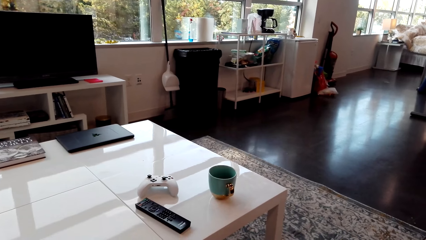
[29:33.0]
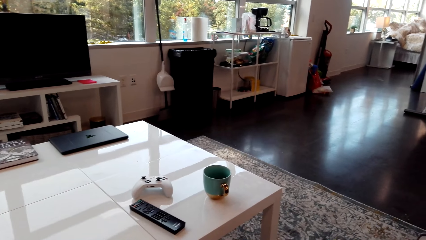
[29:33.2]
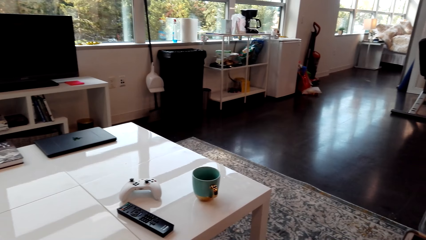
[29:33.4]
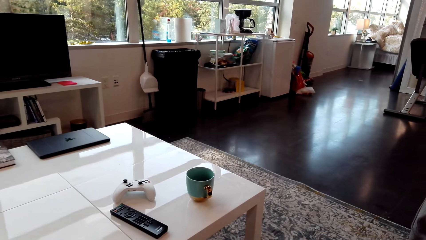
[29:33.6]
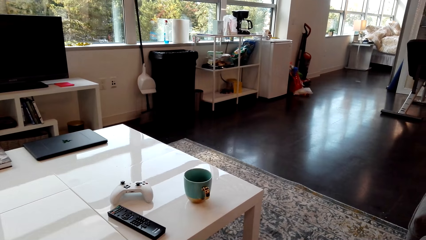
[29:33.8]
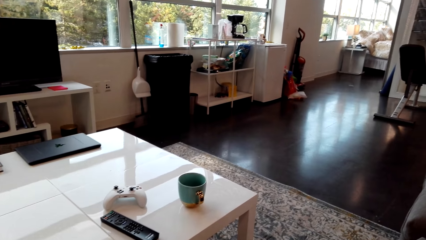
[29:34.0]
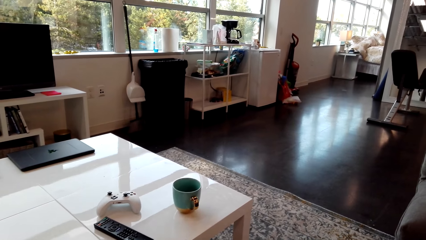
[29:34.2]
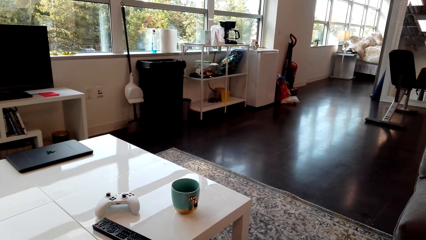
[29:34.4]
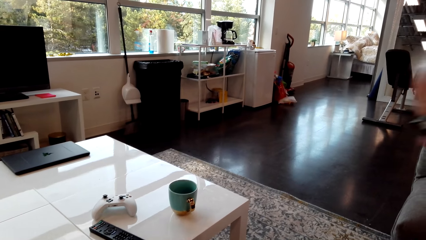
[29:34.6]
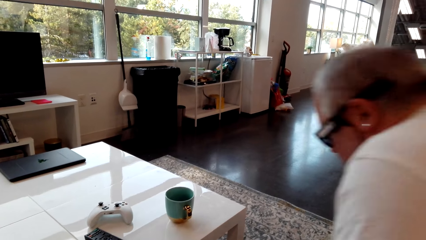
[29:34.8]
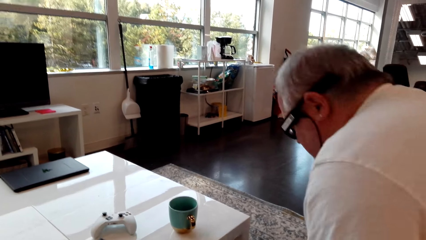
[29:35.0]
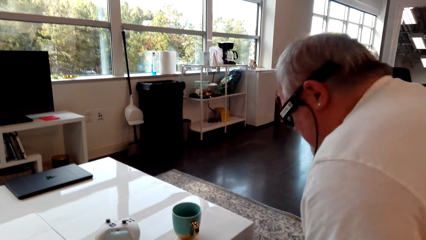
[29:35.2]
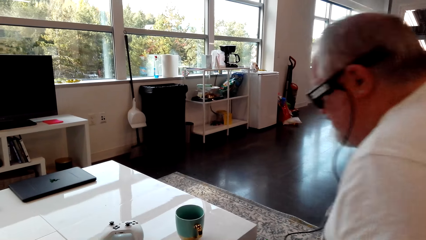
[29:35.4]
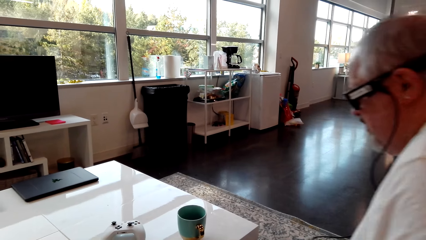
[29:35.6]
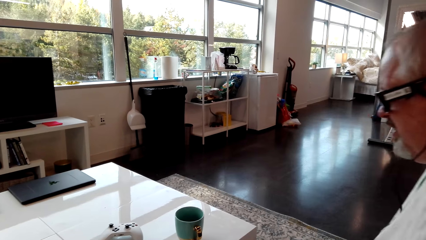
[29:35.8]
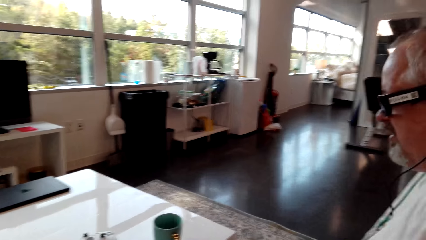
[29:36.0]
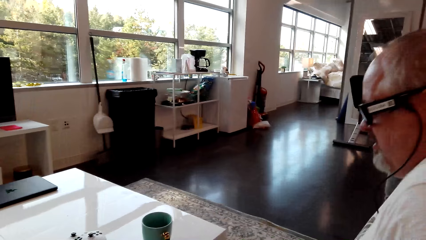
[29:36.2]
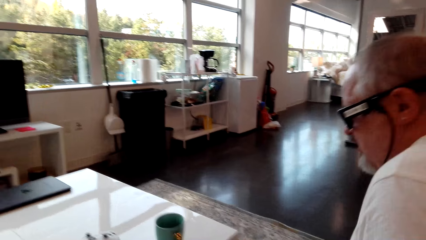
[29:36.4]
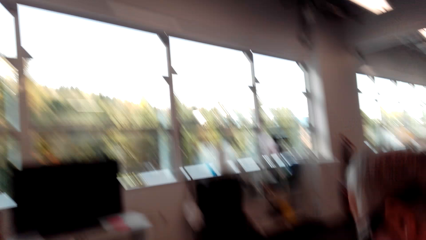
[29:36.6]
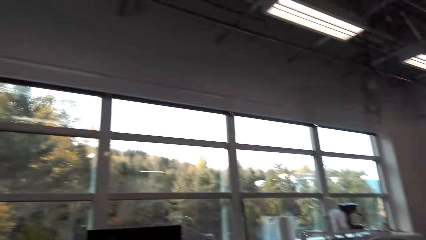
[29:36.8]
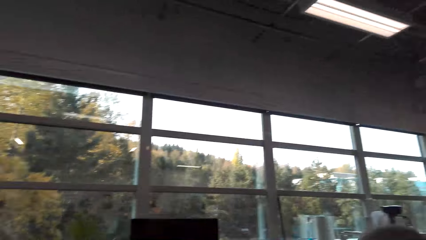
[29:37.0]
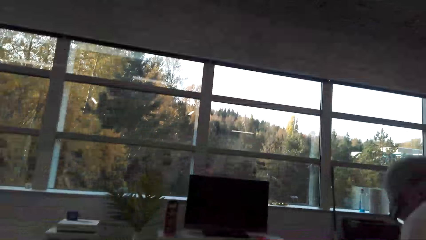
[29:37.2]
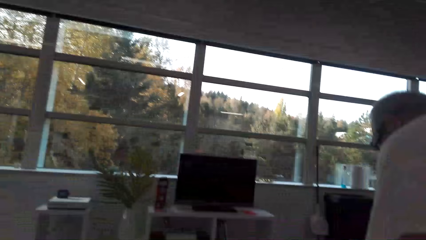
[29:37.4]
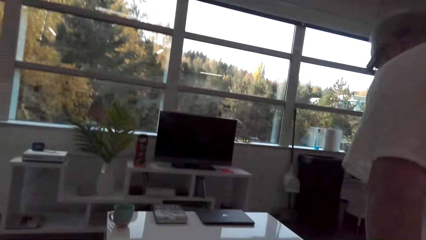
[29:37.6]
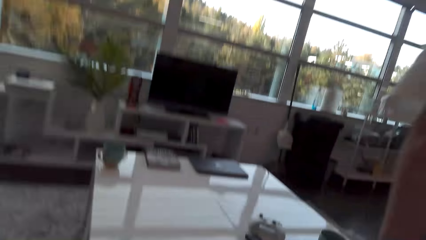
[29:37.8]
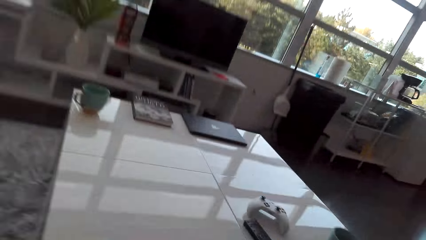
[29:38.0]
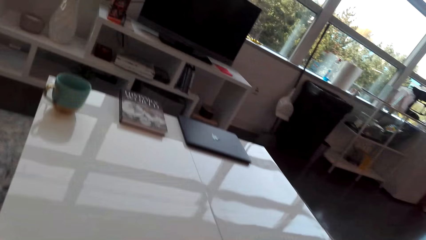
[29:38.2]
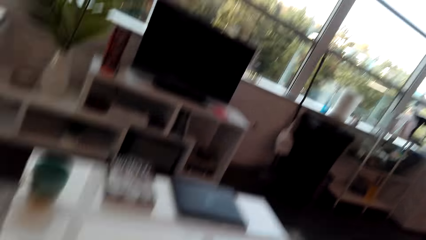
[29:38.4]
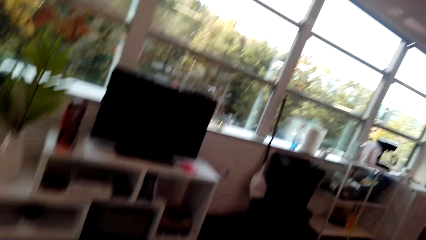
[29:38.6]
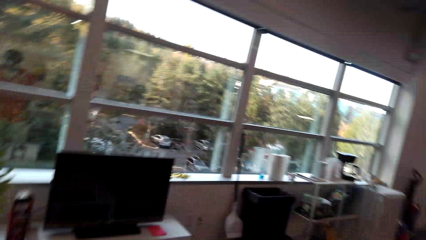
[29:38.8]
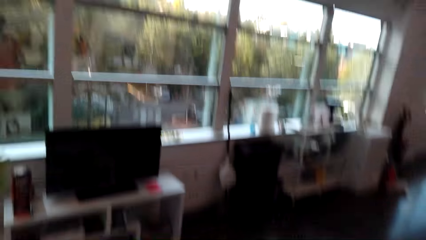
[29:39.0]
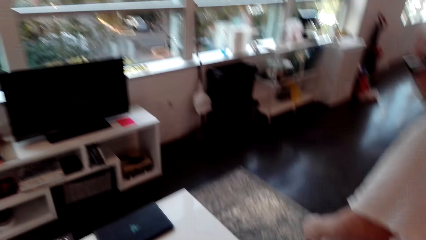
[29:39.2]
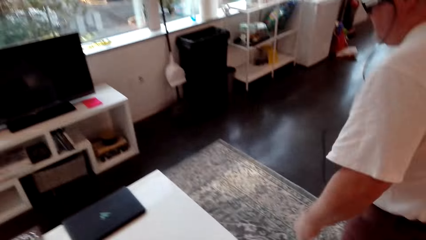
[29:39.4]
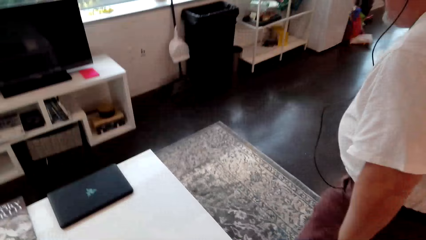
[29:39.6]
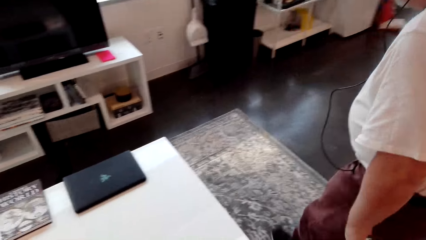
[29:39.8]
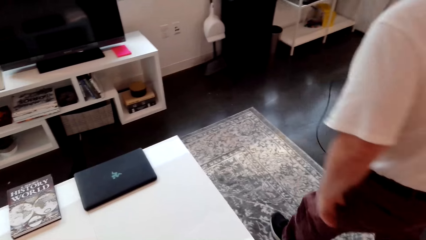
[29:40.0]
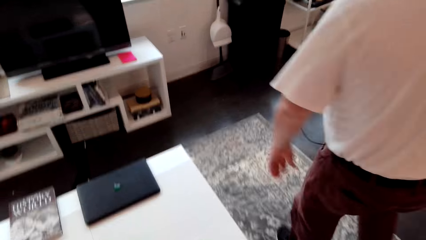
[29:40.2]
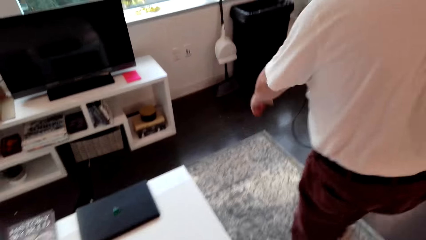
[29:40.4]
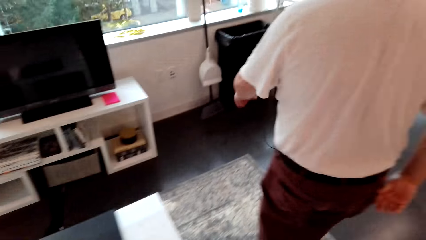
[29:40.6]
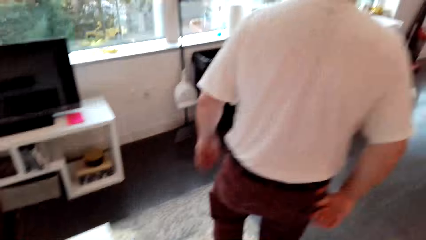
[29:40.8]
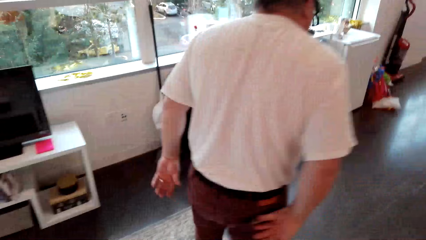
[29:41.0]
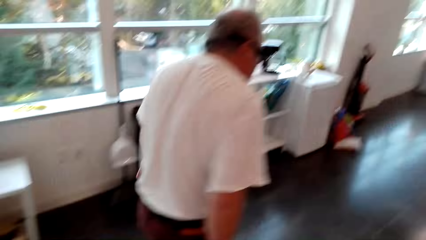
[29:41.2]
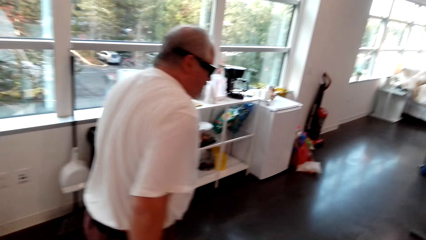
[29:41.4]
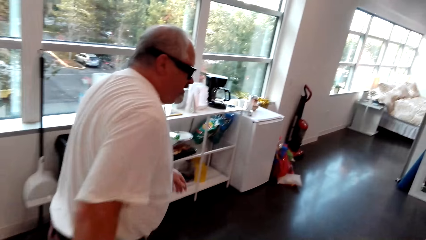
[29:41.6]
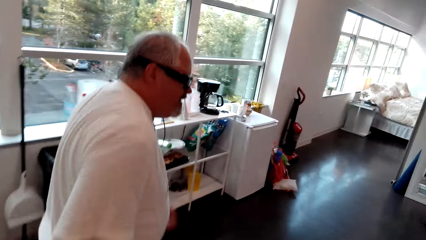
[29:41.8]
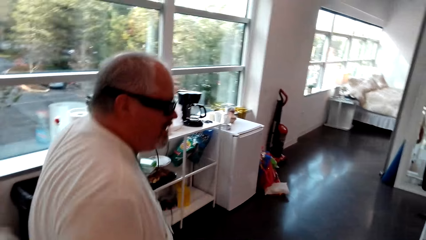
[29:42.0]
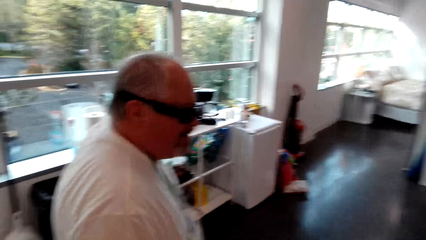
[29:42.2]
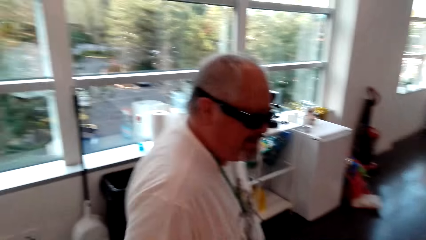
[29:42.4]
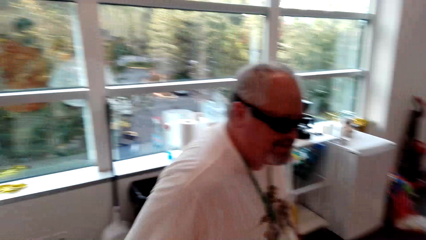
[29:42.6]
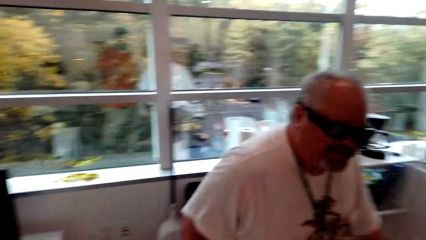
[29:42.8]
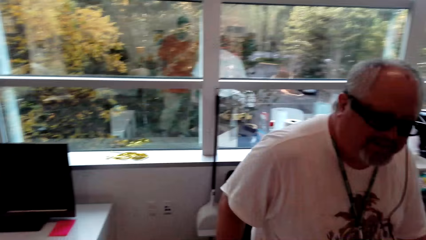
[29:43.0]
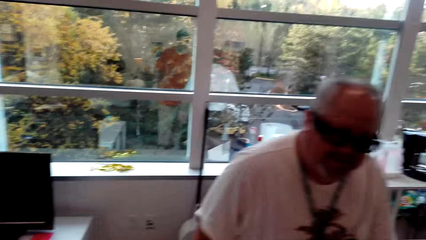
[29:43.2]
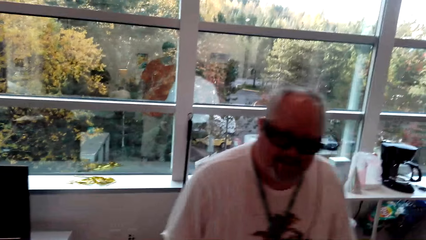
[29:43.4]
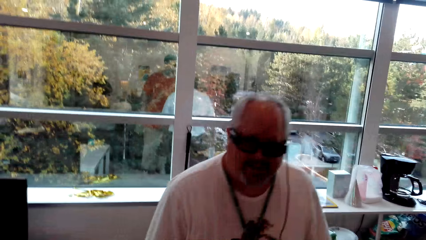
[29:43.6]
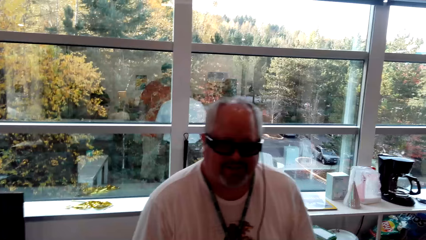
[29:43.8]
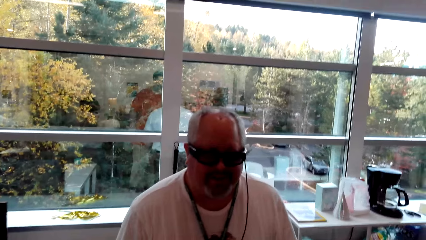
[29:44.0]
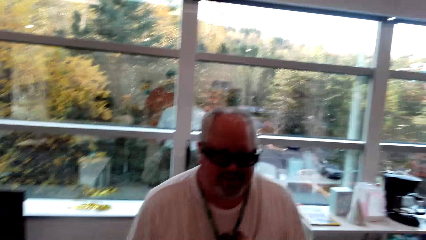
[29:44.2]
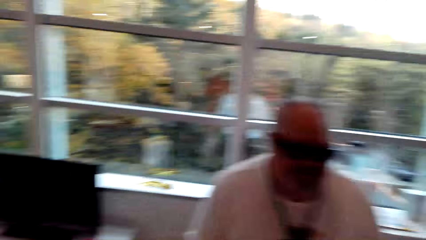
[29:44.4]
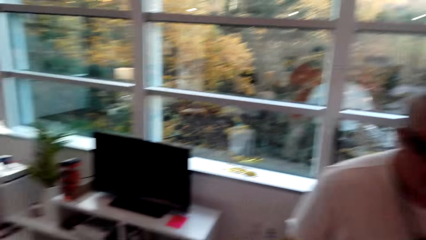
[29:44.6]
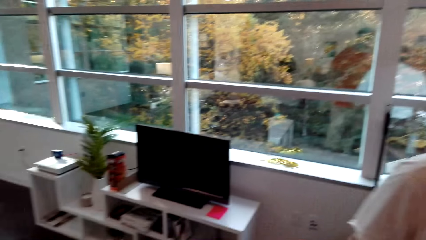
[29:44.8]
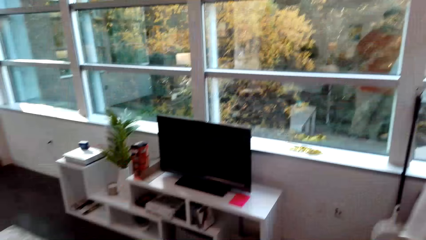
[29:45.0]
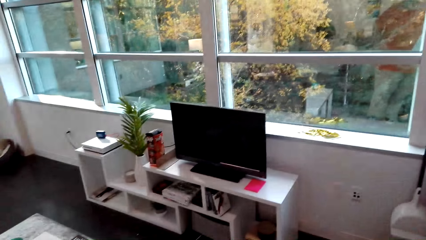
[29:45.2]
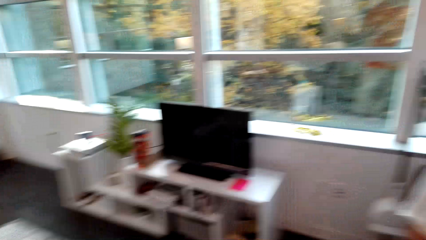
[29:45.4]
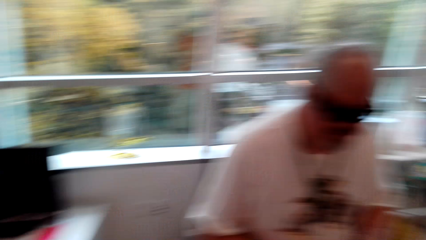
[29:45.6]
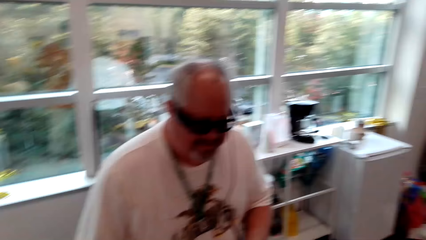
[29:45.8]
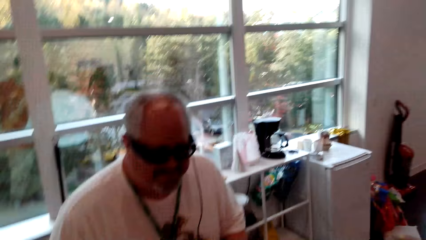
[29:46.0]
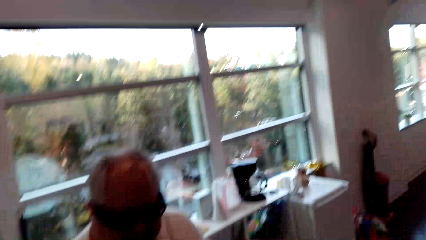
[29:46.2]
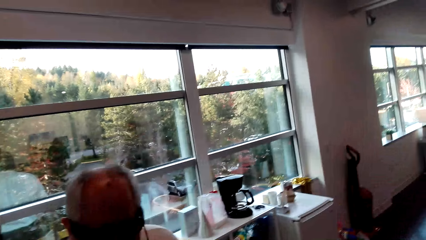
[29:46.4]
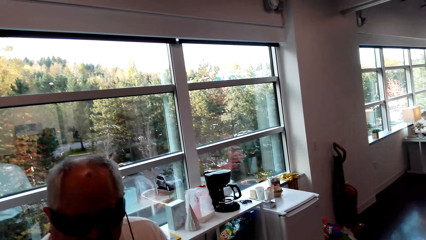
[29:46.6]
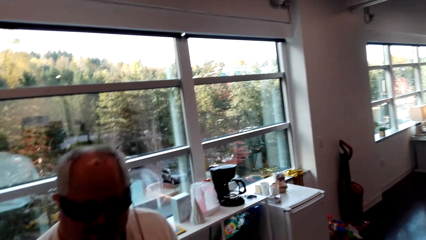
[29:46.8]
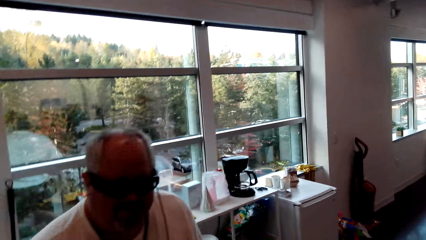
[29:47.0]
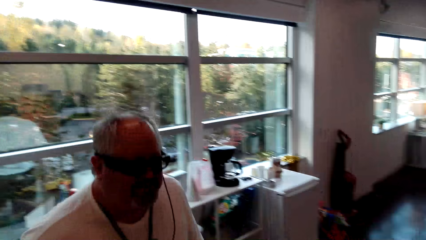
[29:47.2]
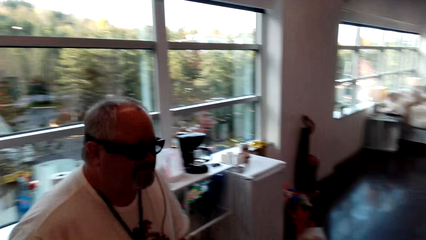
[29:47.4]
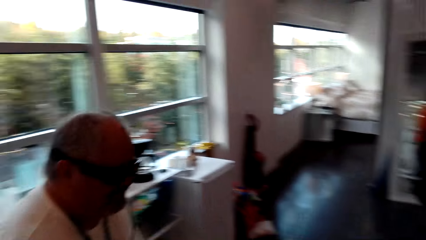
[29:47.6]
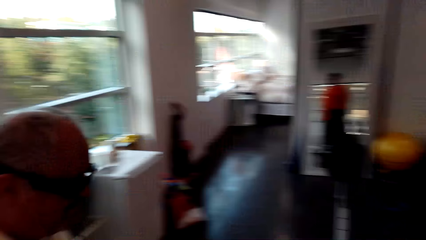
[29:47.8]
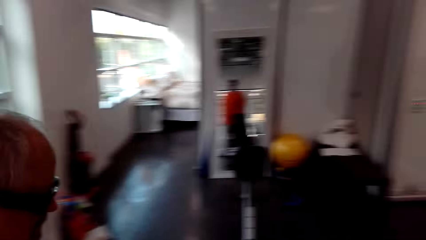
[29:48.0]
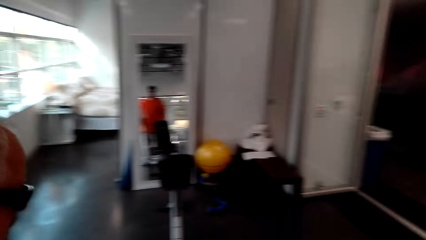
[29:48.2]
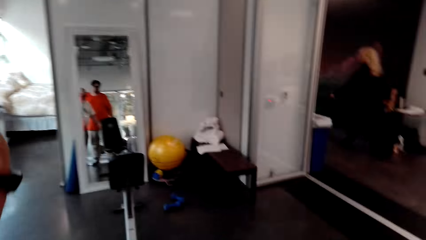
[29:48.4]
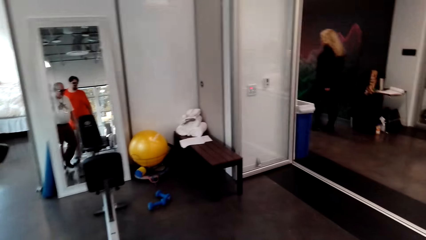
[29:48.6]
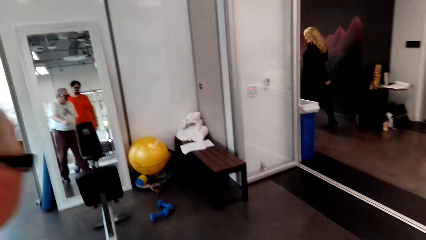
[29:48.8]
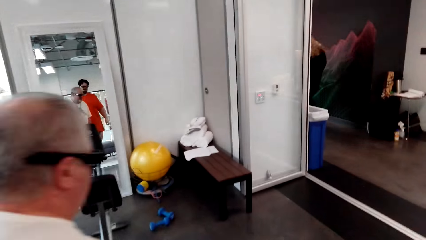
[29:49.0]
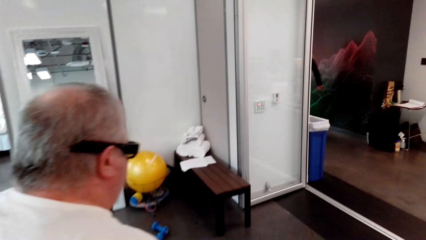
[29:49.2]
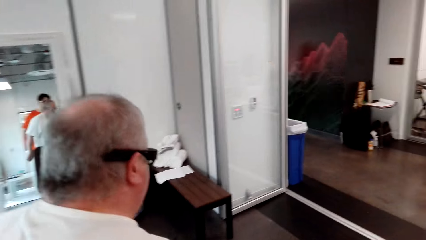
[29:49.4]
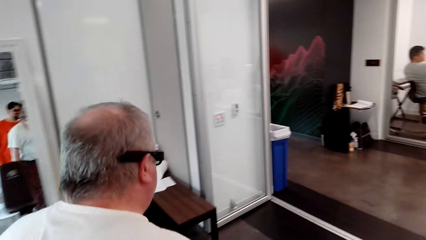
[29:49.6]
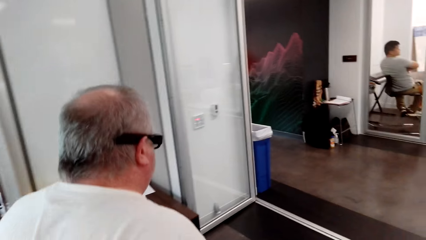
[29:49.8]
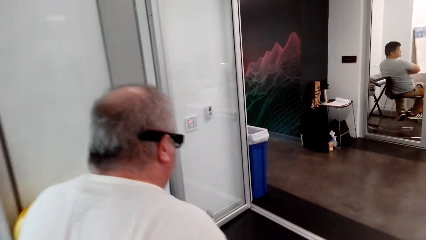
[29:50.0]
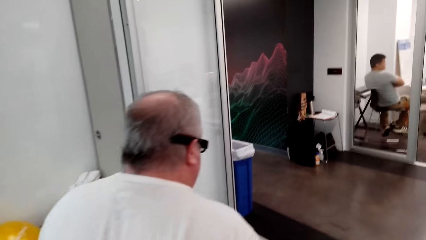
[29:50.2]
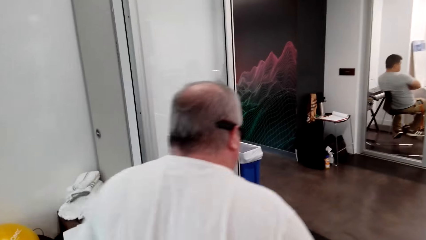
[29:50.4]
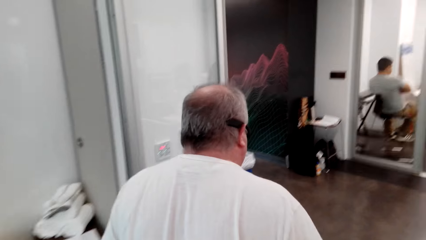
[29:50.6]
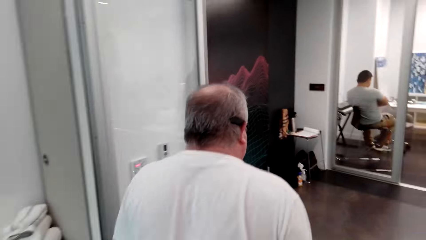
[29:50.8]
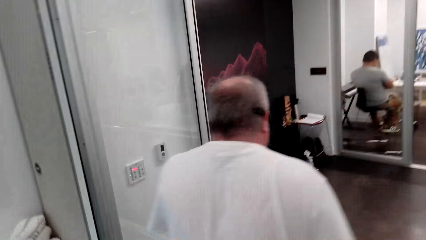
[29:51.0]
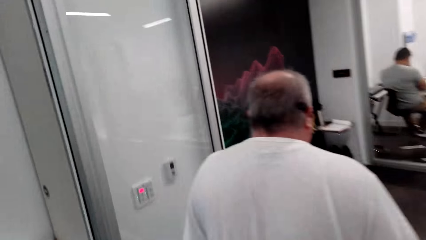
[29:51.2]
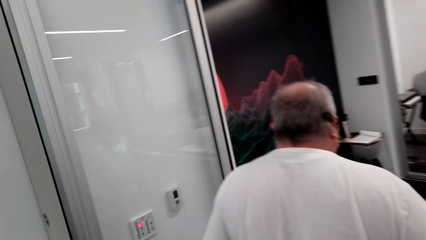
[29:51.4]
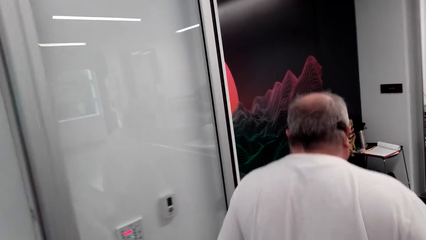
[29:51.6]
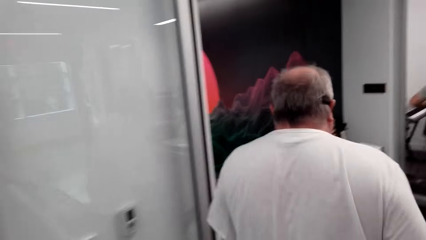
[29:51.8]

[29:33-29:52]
A man stands up. The man walks in the room. The camera wearer walks in the house.
